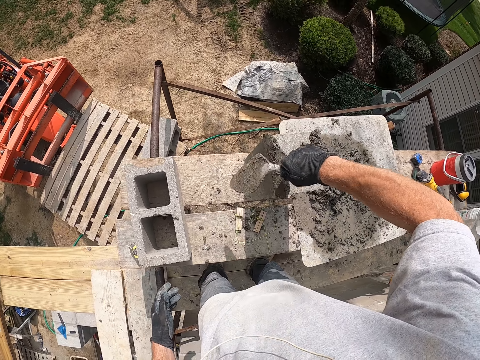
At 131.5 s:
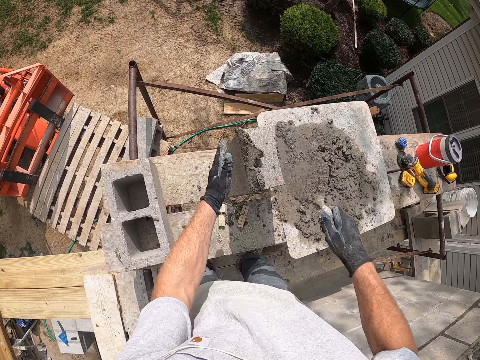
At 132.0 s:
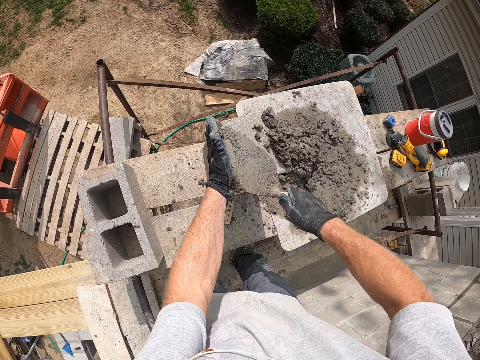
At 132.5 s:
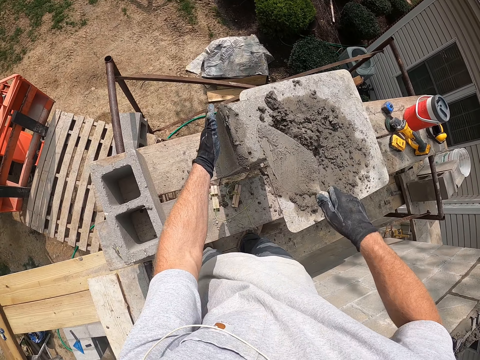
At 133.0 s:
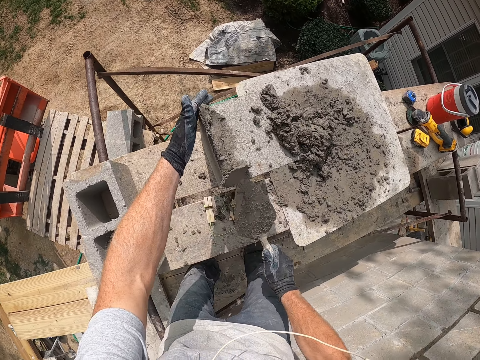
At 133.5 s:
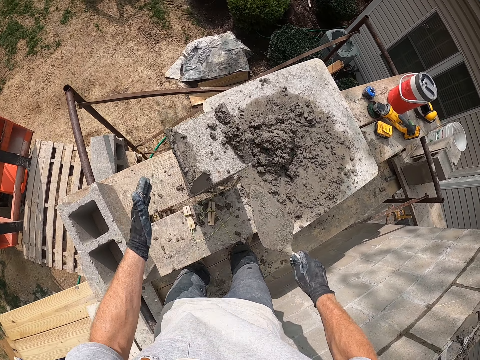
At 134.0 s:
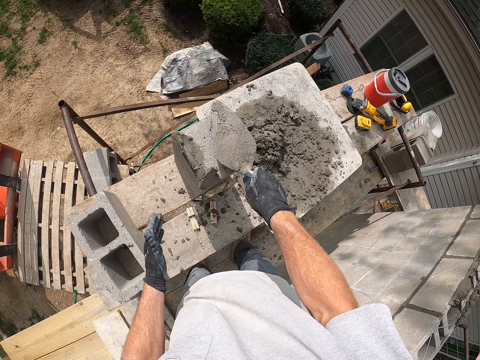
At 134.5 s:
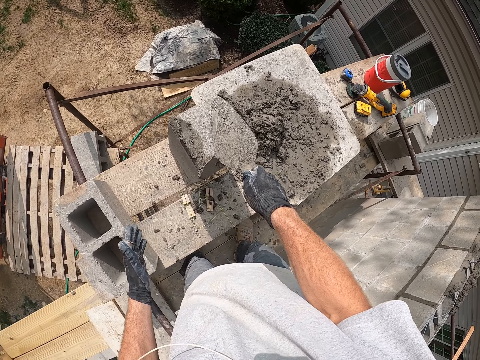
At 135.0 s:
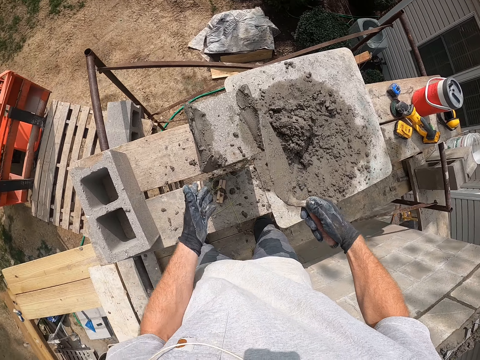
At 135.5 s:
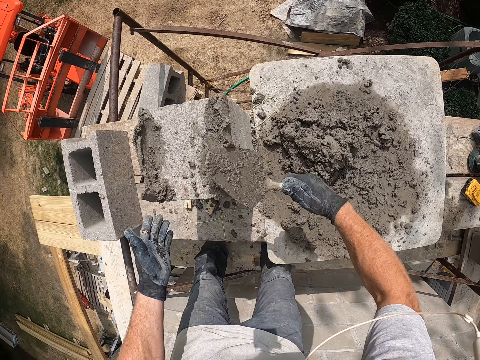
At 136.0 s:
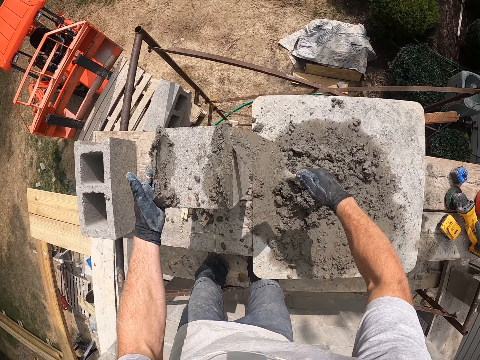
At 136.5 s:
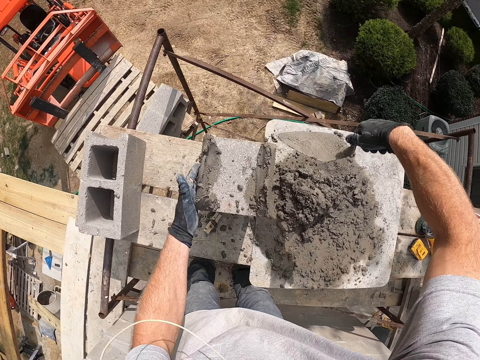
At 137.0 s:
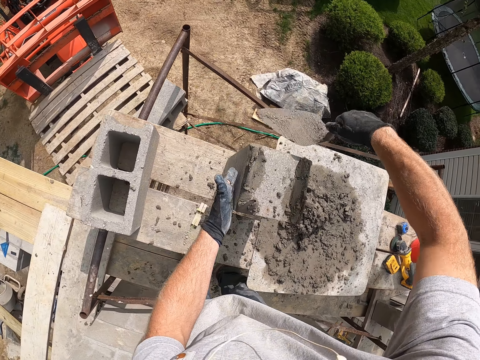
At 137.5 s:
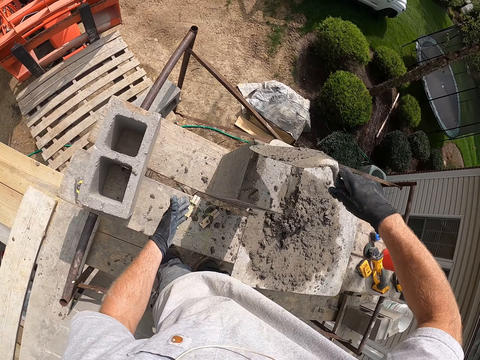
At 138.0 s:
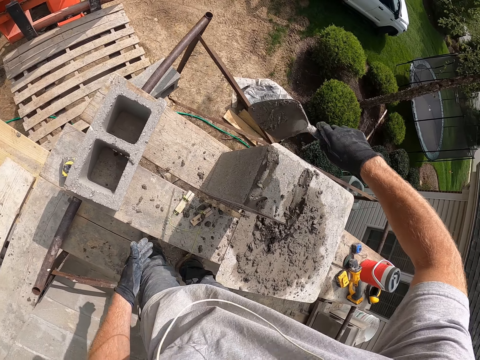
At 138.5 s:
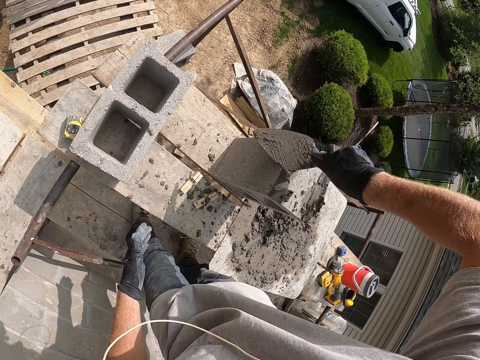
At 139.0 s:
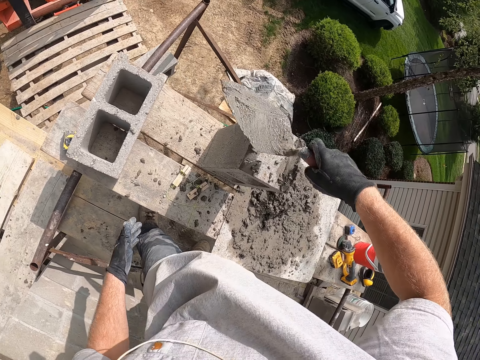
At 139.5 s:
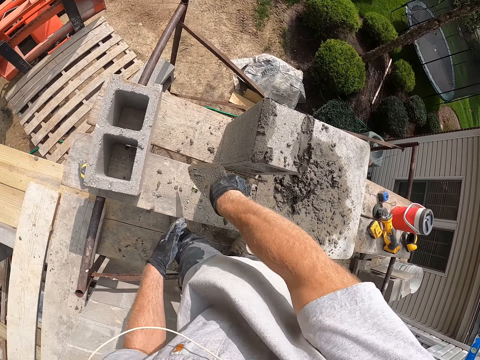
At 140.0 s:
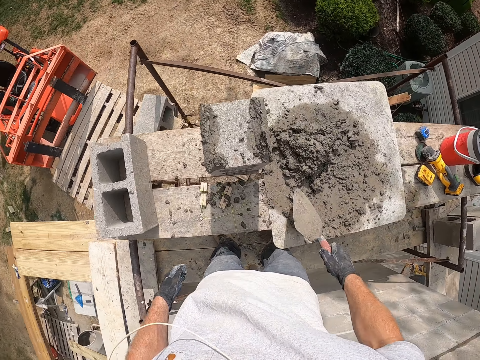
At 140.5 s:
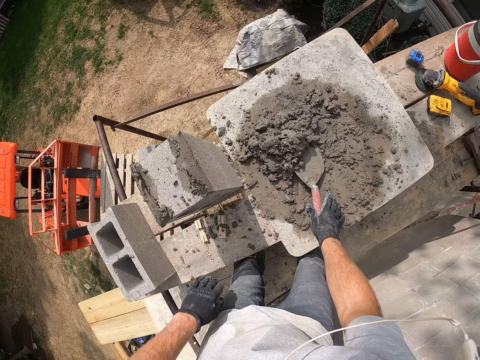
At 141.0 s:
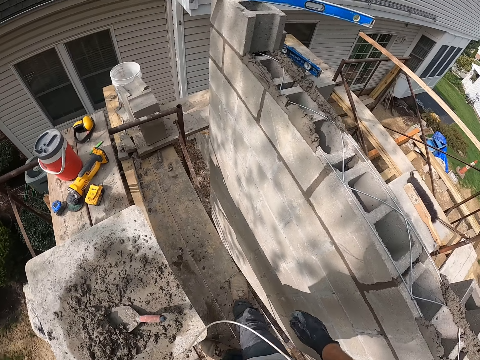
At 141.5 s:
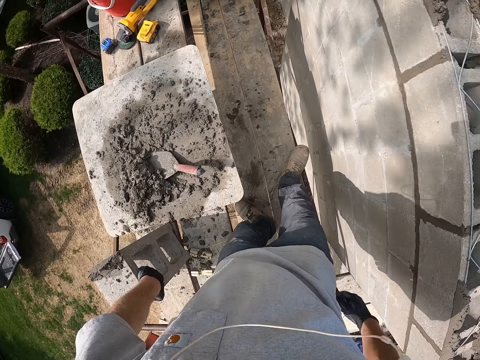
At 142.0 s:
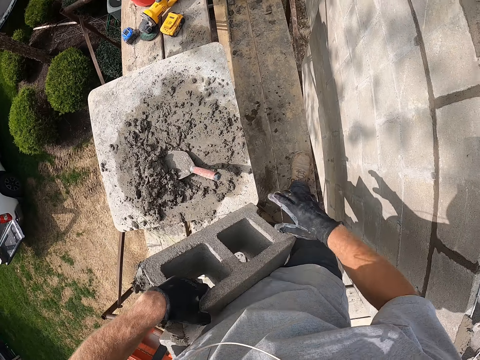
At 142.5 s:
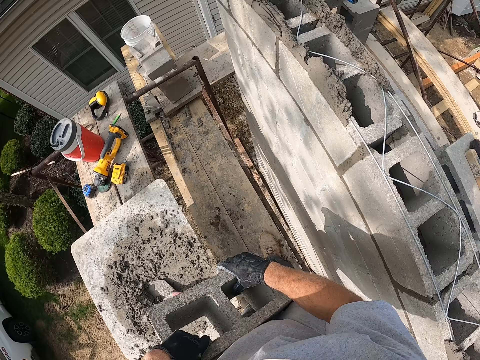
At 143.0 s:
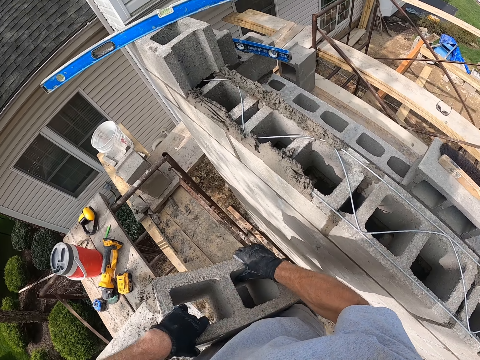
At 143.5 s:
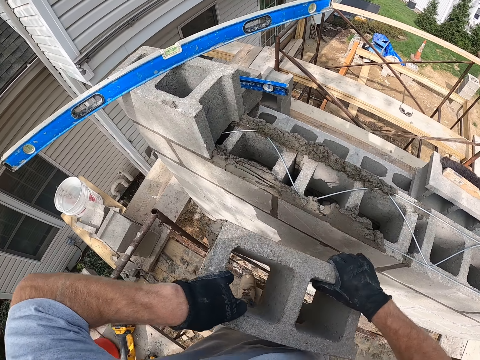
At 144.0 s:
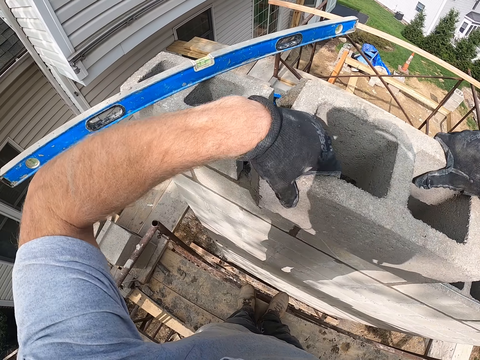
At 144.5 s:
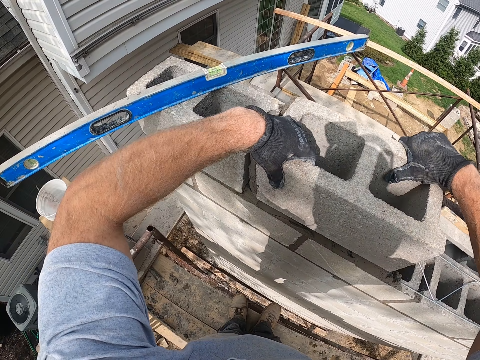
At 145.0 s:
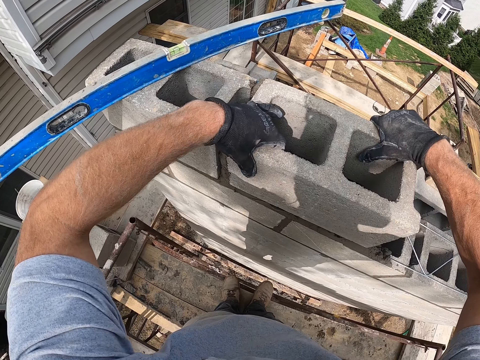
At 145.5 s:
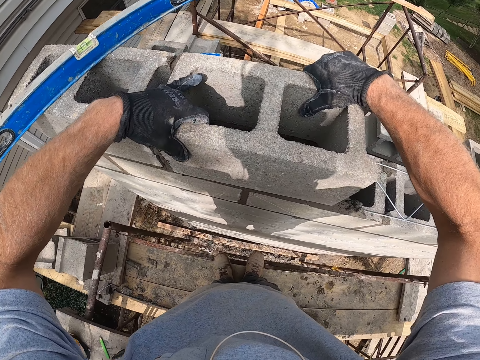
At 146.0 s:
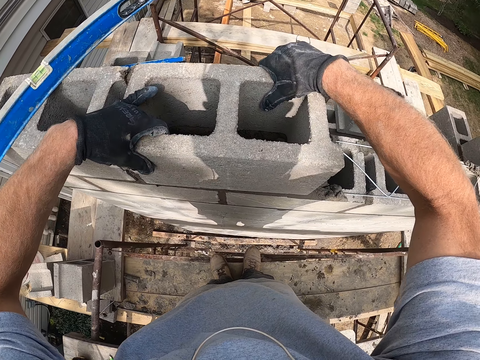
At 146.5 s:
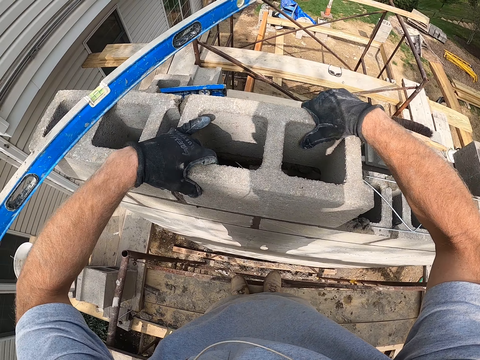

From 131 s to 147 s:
The camera wearer scrapes the trowel on the block. He plasters the mortar on the block with his hand and the trowel. He drops the trowel in the mortar on the flat wood. He carries the block from the flat plank. He raises the block up. He drops the block on the mortar on a block.

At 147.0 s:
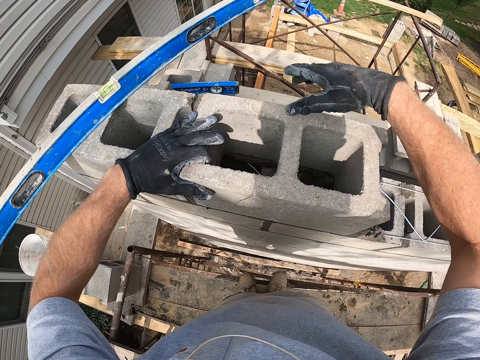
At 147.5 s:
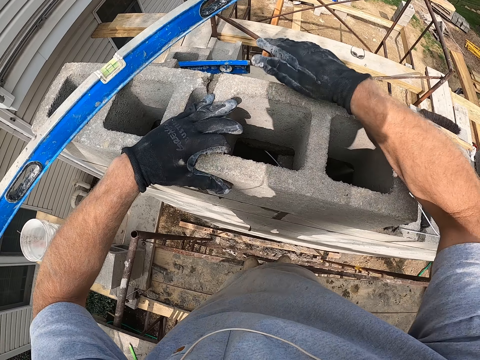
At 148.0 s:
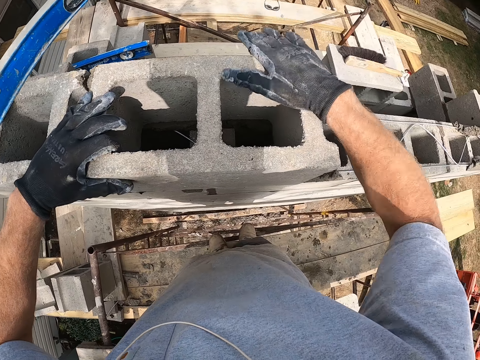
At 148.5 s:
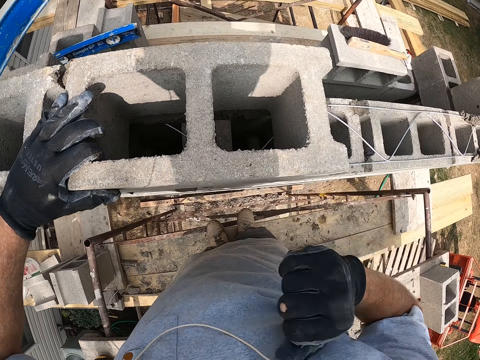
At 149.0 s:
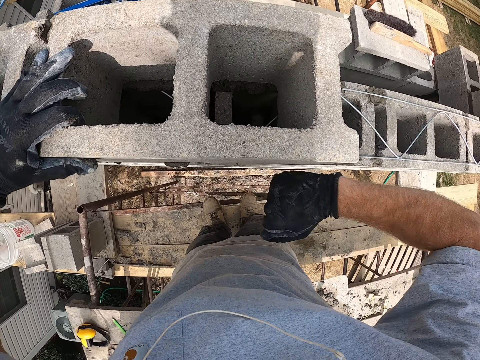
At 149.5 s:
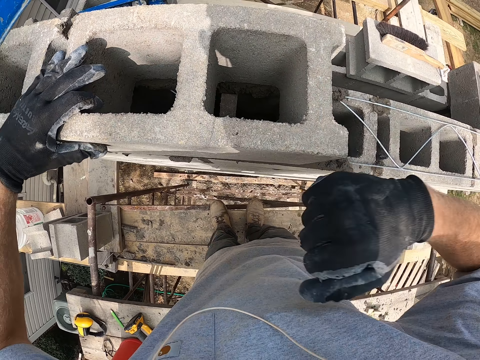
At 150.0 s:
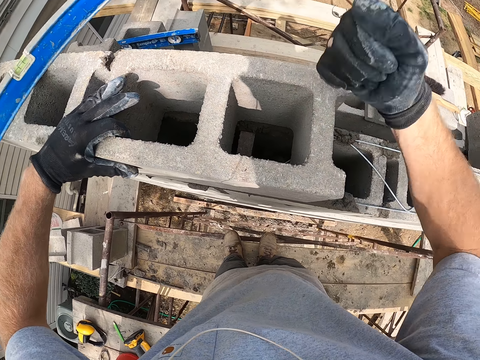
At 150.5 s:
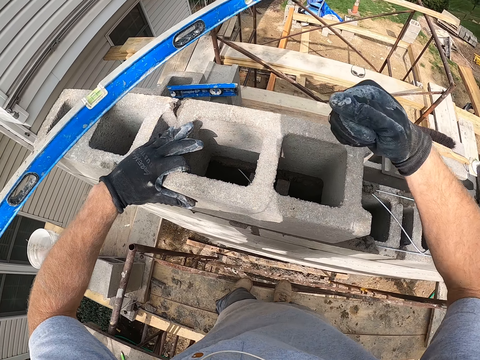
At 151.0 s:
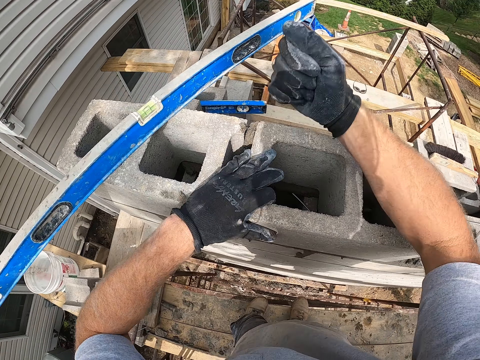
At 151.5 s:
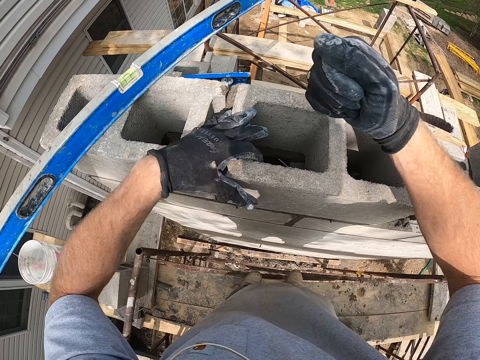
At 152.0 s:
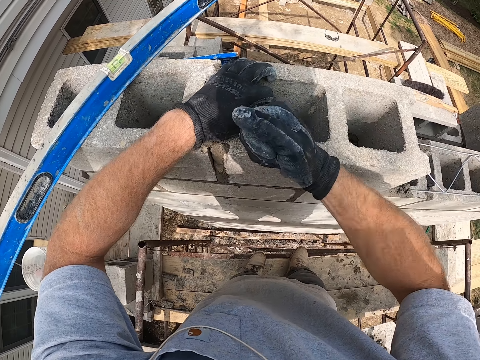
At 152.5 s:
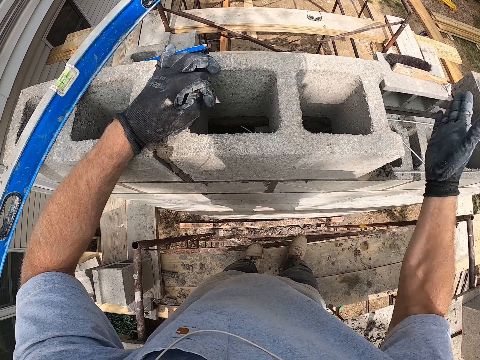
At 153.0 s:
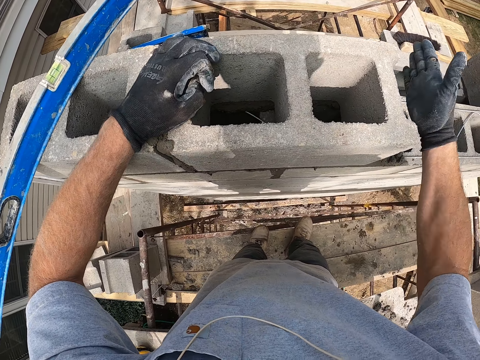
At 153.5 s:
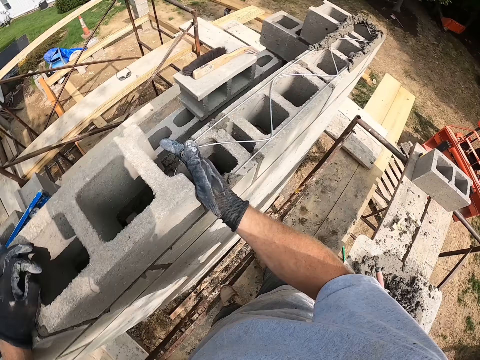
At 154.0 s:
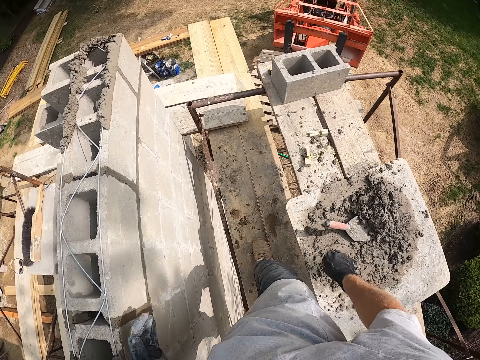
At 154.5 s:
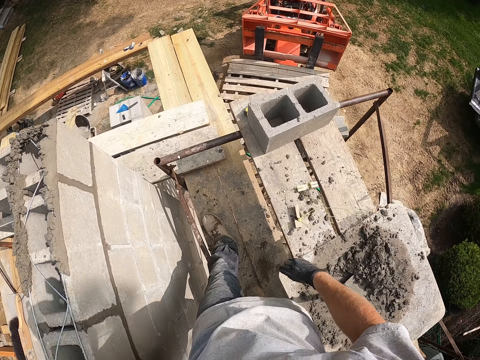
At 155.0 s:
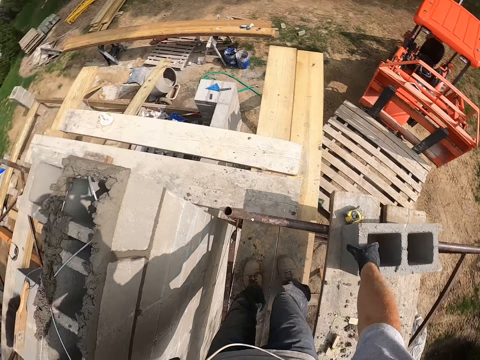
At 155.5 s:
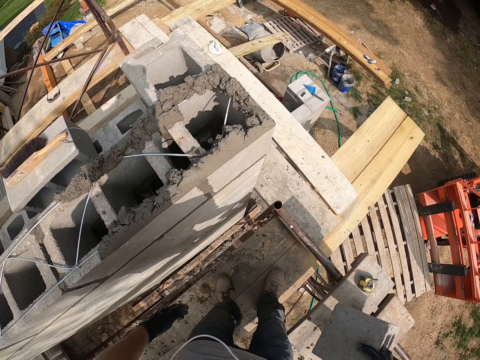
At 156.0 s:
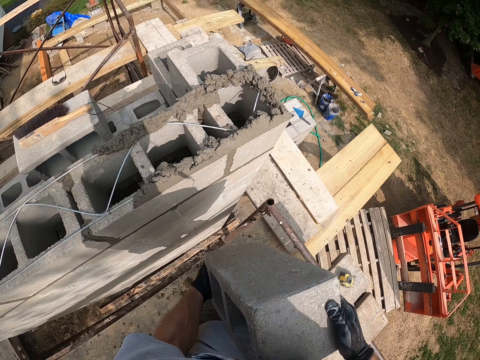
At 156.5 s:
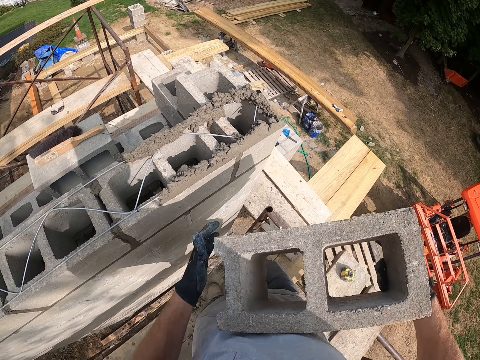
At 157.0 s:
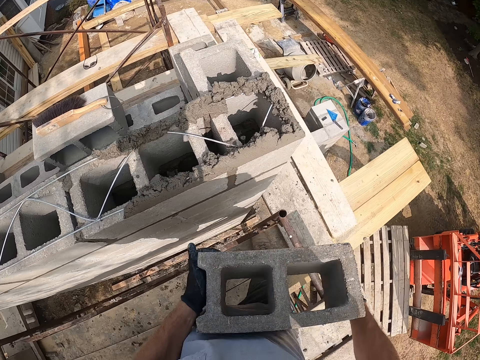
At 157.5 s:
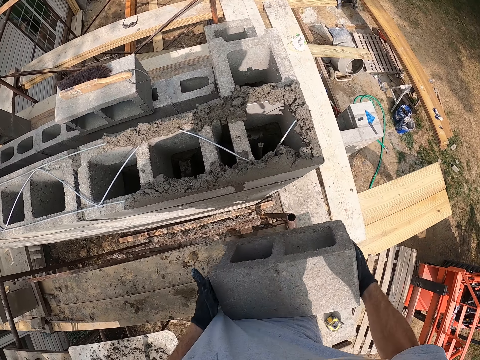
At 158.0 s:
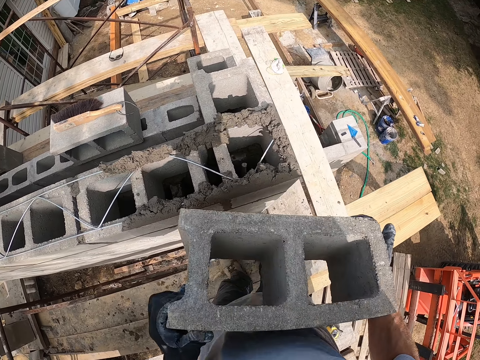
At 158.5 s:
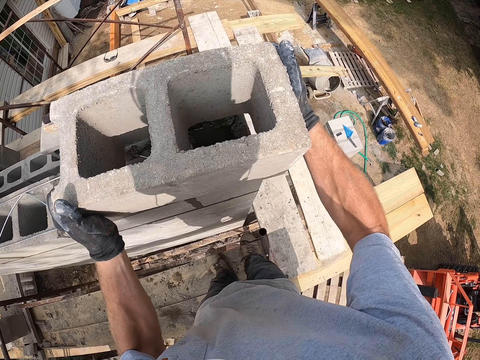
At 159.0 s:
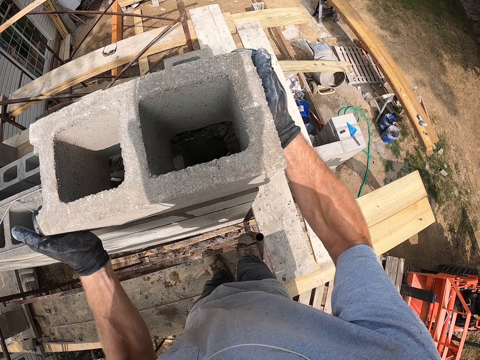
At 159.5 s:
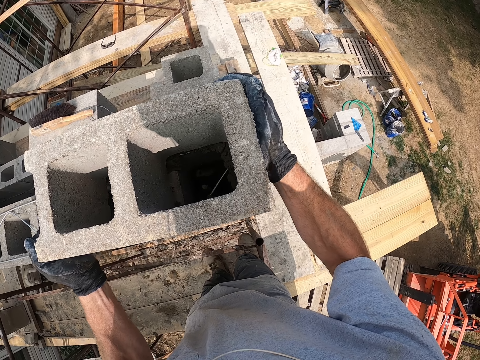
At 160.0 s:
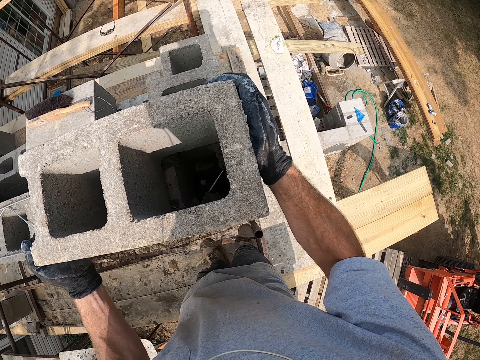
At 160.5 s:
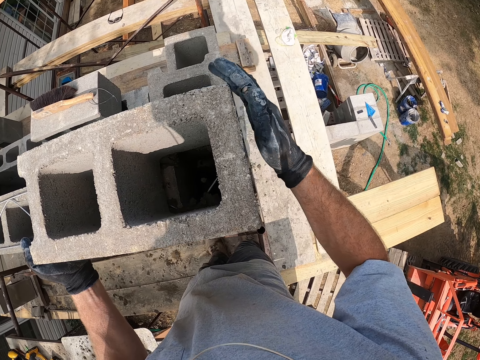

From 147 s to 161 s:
The camera wearer hits the top of the block with his right hand. He aligns the brick. He turns around and walks towards a block. He carries another block from the flat plank. He raises the block up. He drops the block on the mortar on a block.
